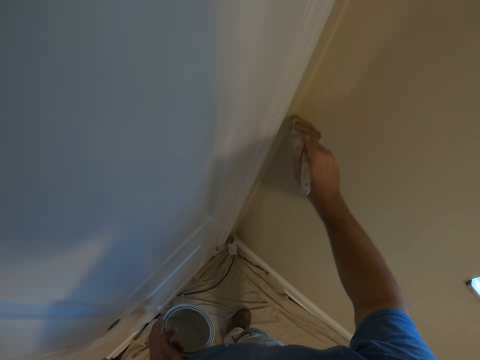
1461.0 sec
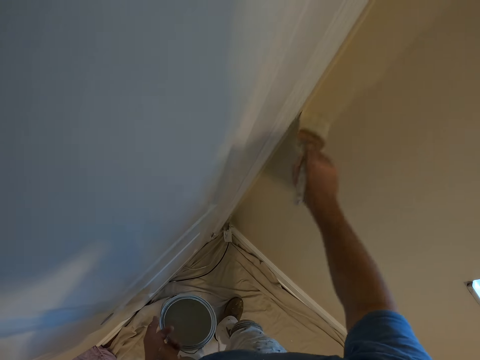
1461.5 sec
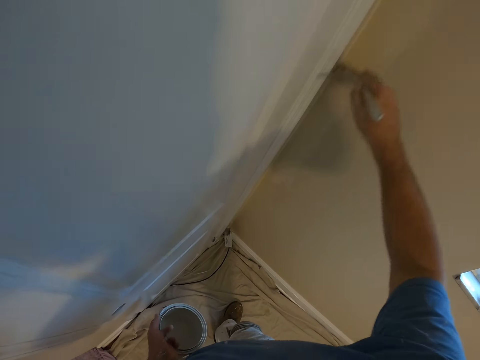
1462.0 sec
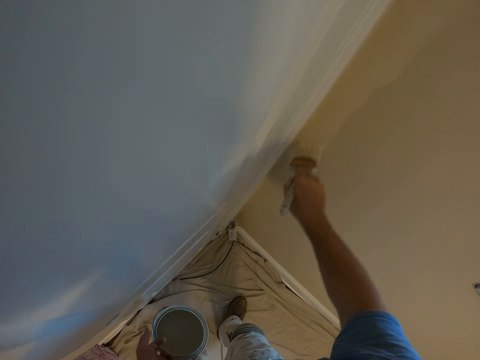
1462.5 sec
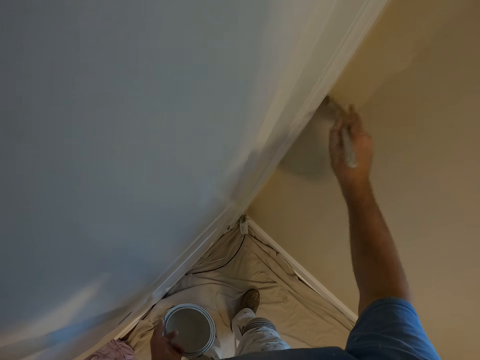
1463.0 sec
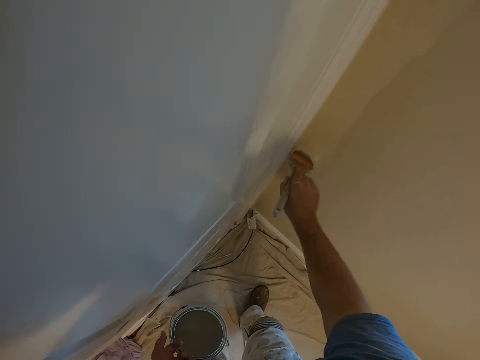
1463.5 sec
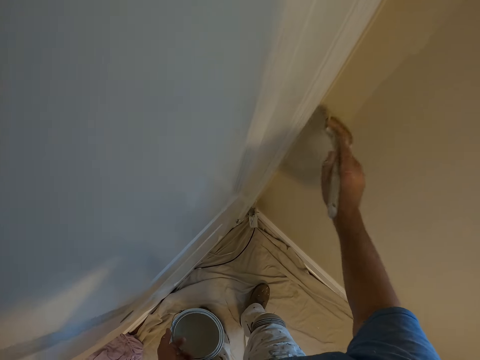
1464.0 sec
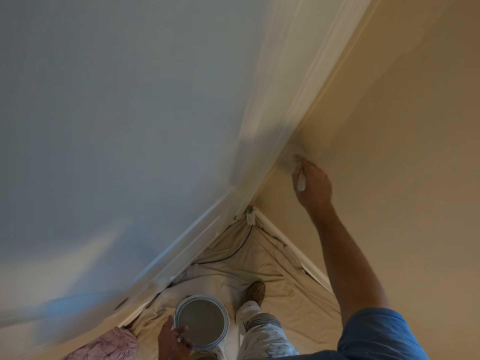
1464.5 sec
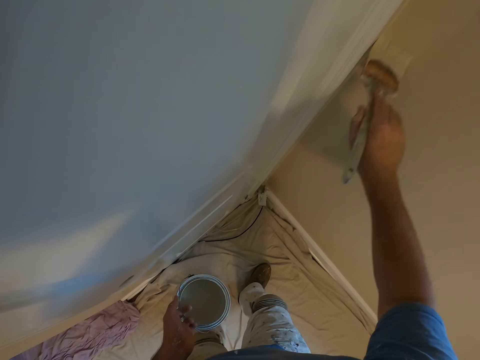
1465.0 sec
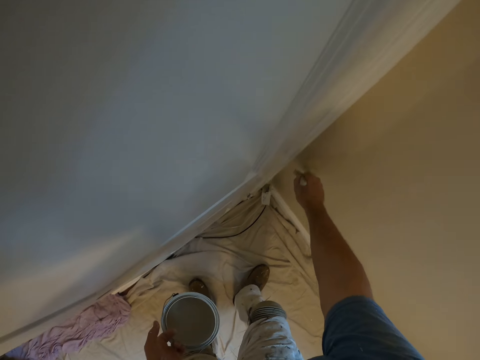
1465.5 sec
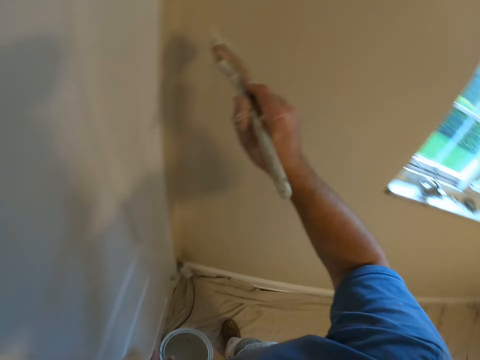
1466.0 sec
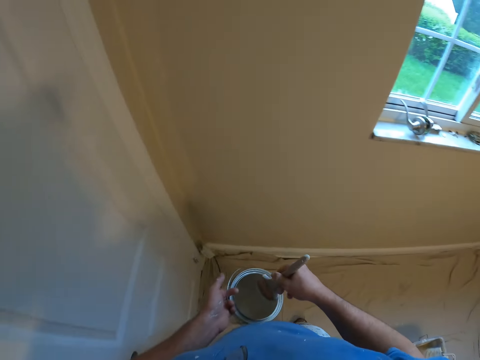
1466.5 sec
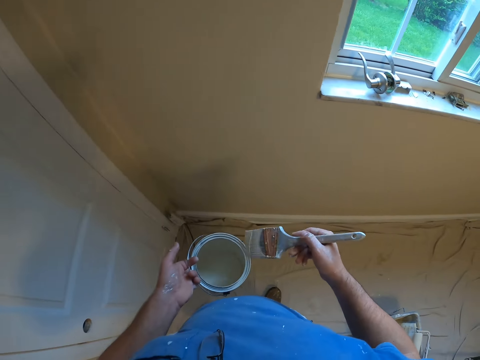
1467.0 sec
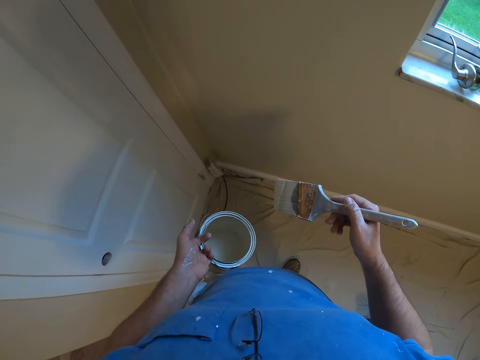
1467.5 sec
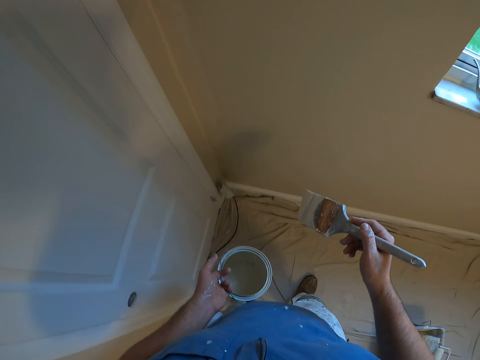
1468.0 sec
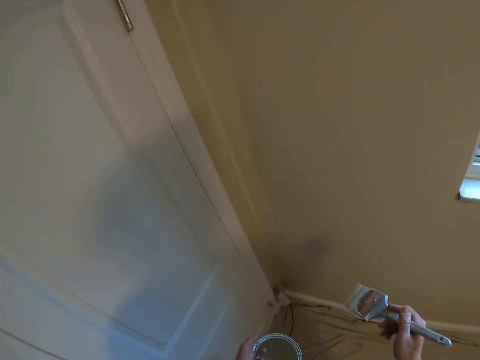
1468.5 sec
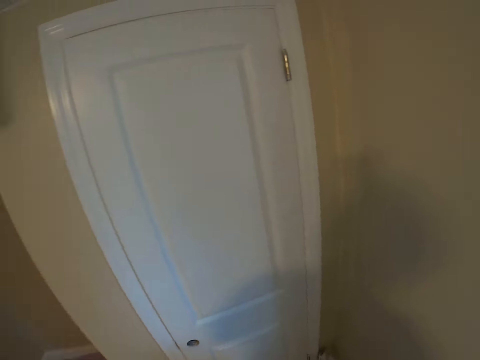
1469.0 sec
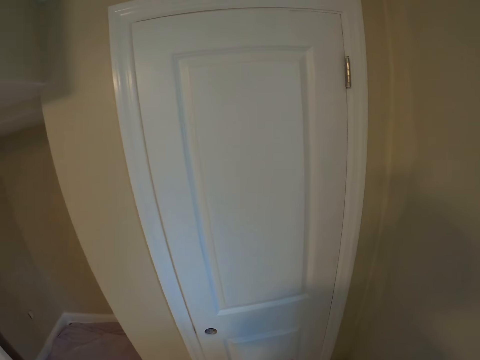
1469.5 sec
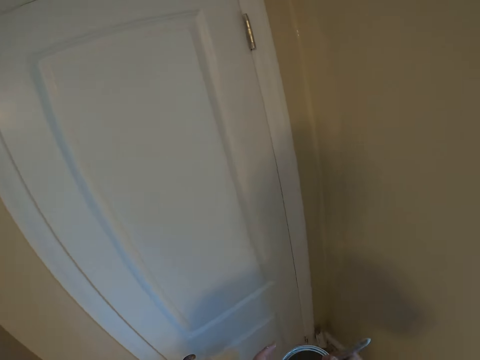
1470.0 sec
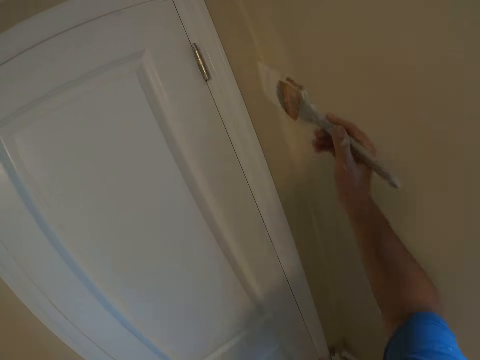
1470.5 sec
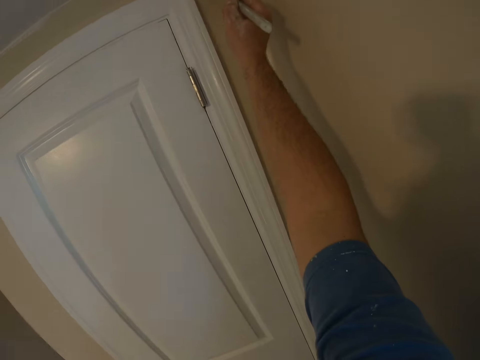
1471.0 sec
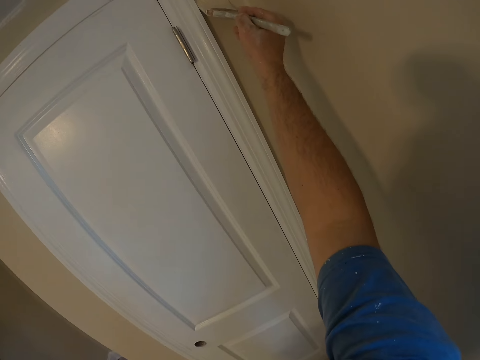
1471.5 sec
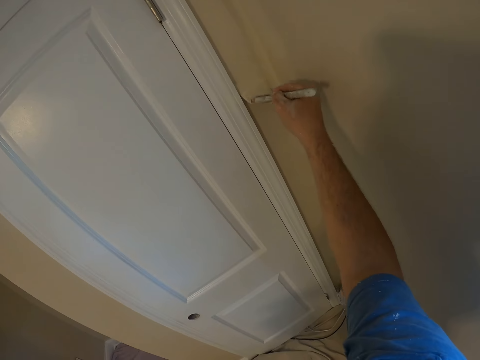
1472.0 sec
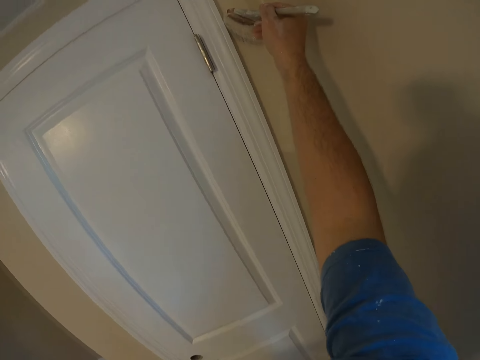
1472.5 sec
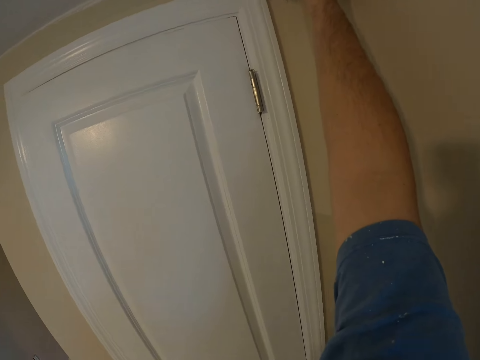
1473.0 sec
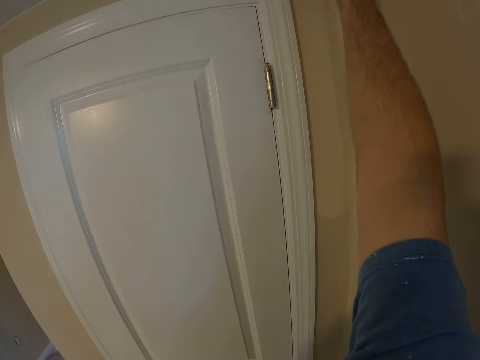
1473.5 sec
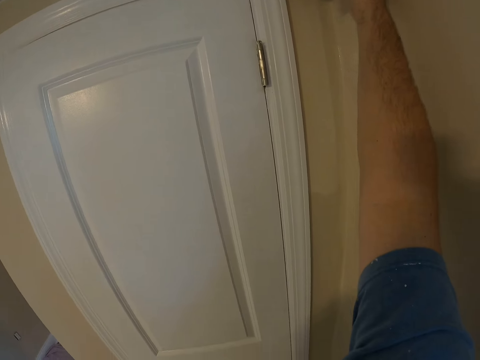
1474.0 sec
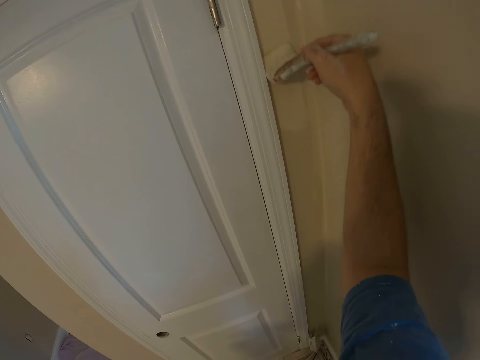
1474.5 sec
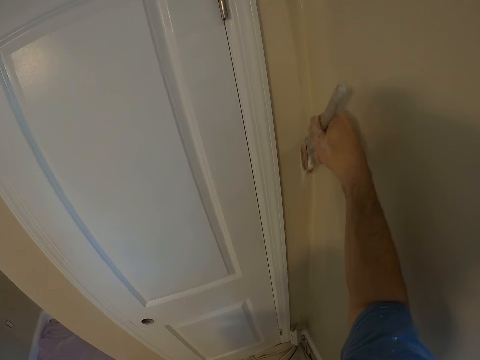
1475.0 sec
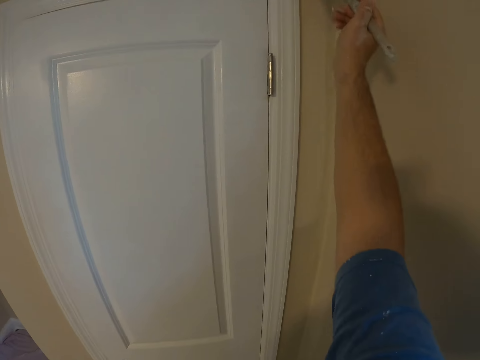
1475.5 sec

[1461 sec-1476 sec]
The camera wearer paints the wall with a paint brush. They dip the paint brush into the paint bucket. They paint the wall around the door with the paint brush.

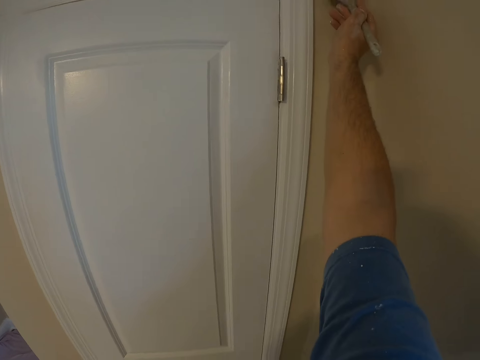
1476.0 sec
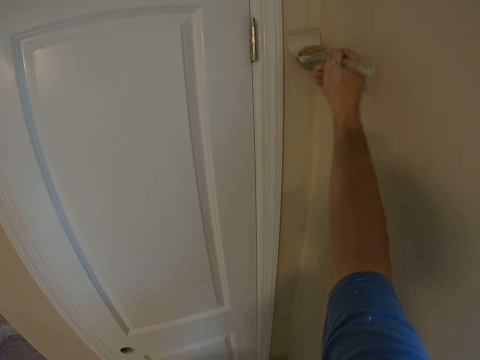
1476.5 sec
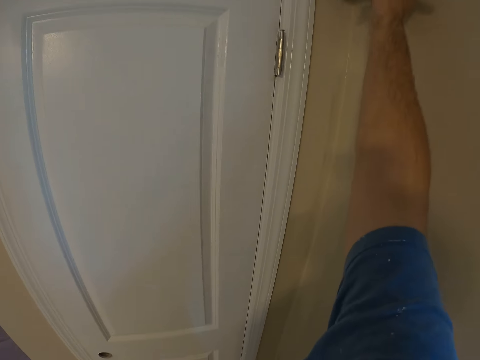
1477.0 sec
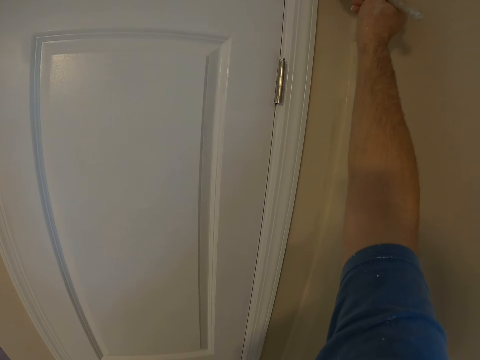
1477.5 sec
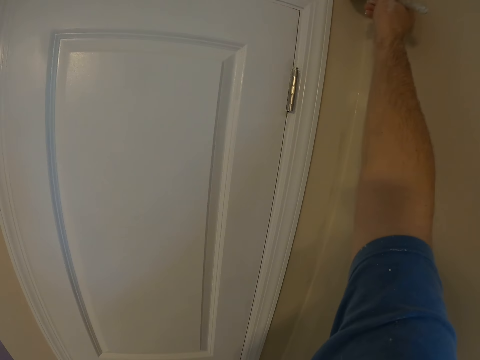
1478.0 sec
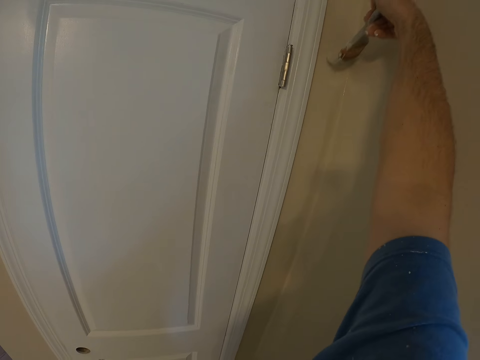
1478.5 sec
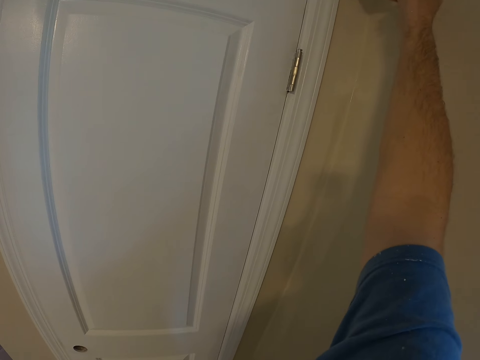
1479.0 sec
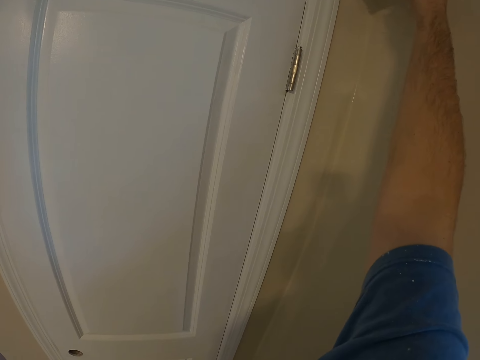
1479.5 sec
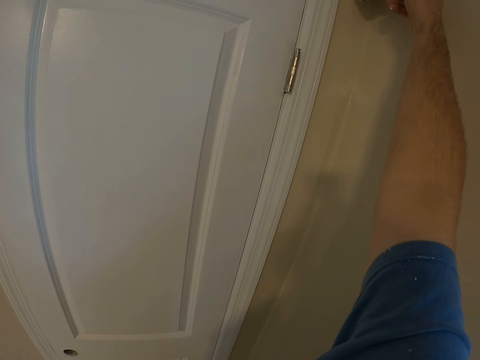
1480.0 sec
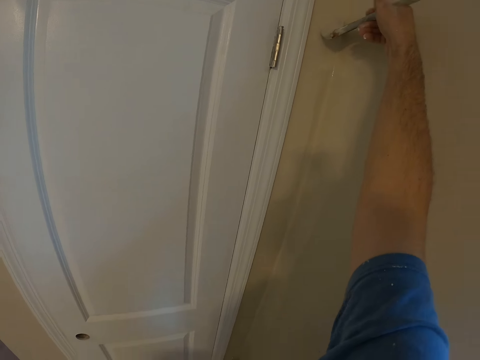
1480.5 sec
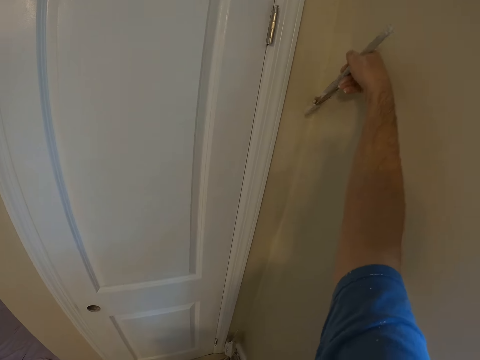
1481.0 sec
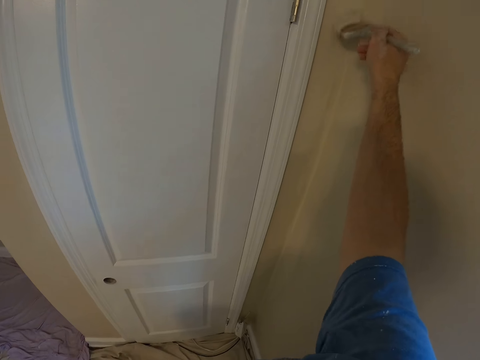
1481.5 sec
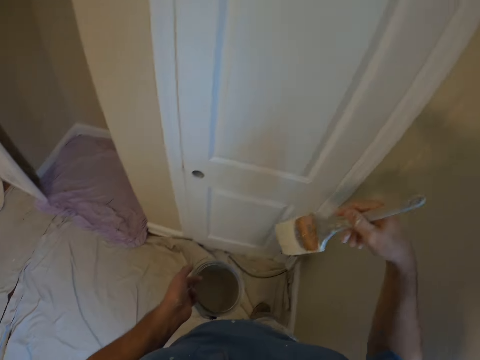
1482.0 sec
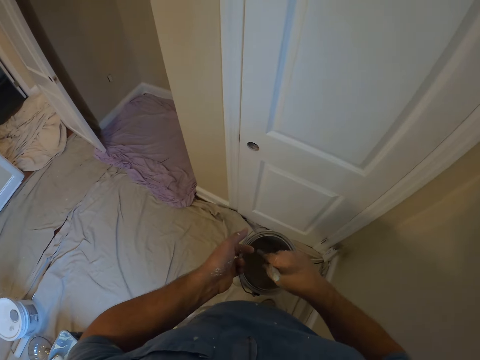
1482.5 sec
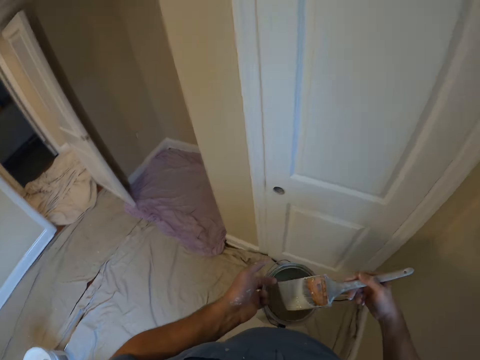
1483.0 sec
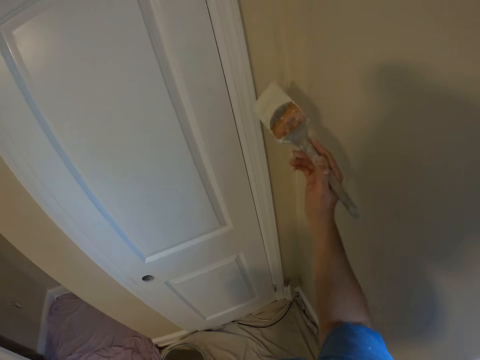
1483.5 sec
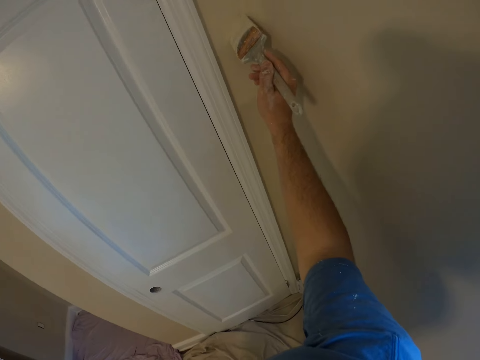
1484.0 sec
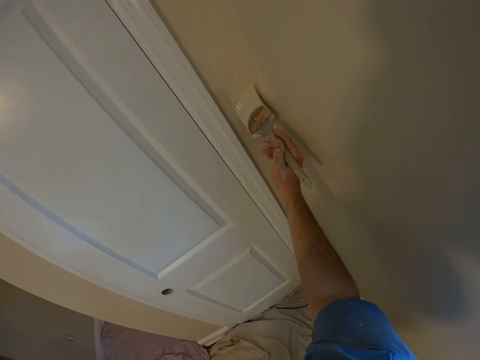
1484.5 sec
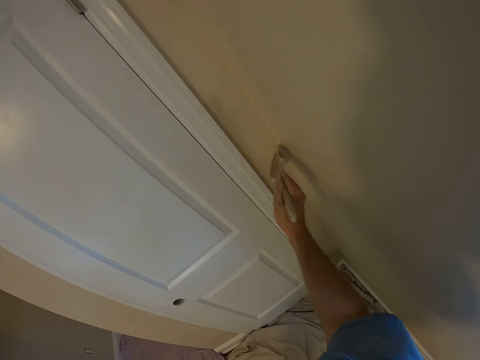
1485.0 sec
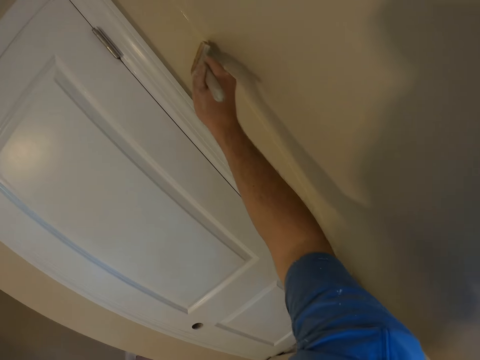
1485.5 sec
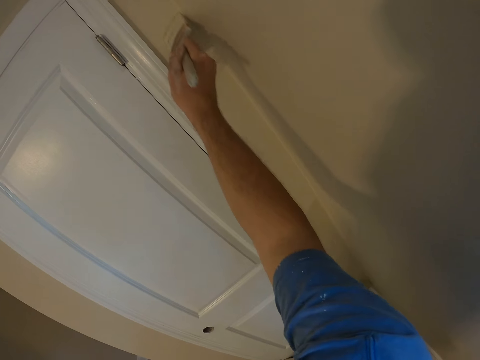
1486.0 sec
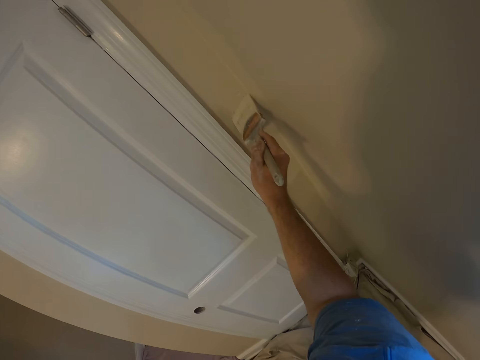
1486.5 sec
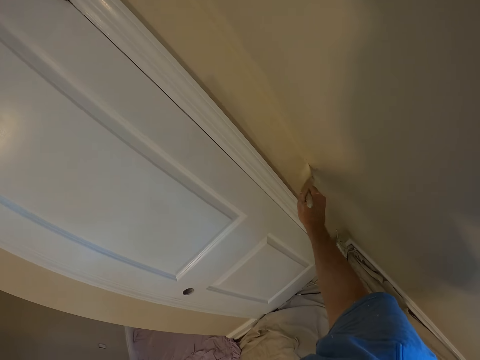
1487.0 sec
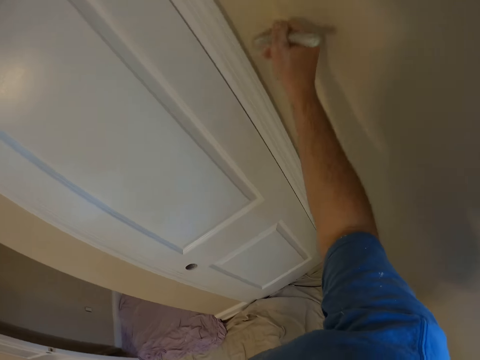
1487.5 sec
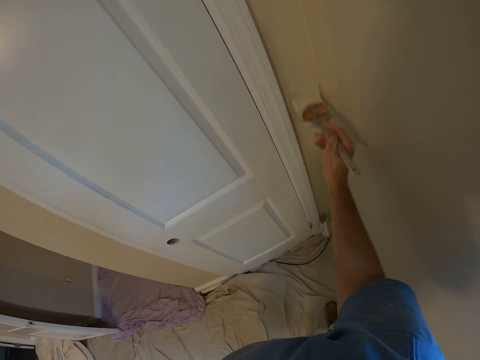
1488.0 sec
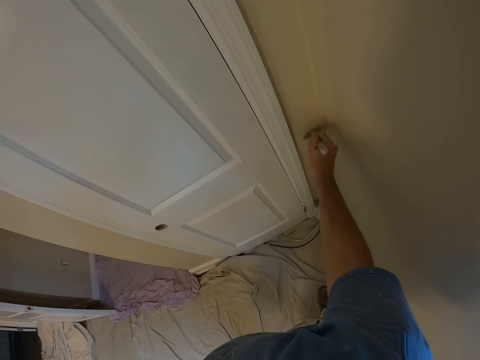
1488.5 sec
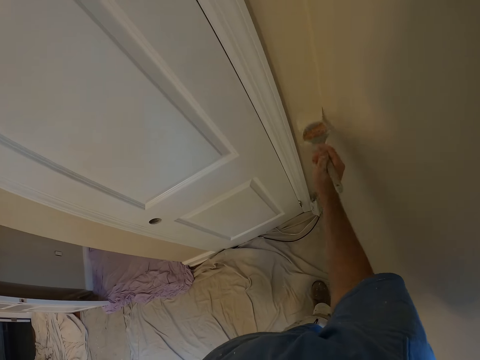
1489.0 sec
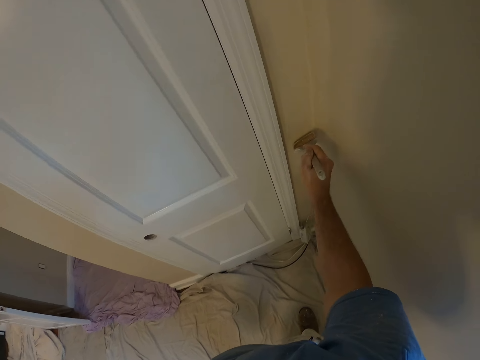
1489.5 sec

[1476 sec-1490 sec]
The camera wearer dips the paint brush into the paint bucket. They paint the wall around the door with the paint brush.
